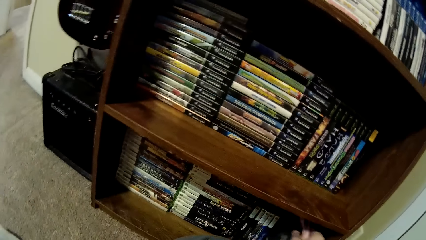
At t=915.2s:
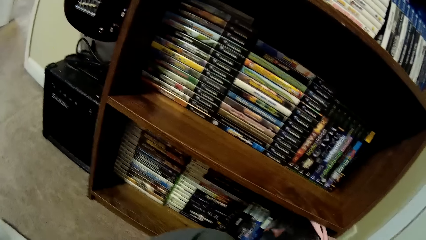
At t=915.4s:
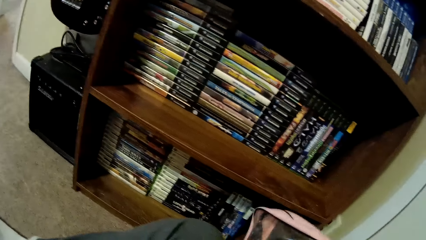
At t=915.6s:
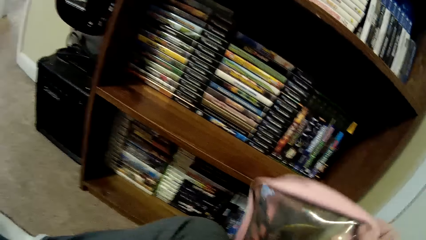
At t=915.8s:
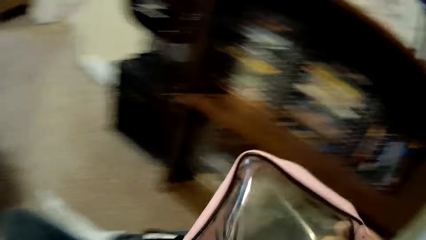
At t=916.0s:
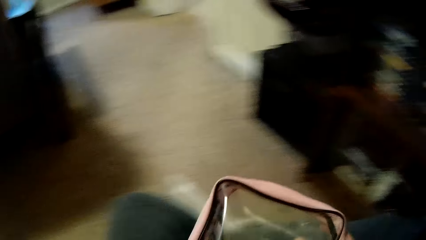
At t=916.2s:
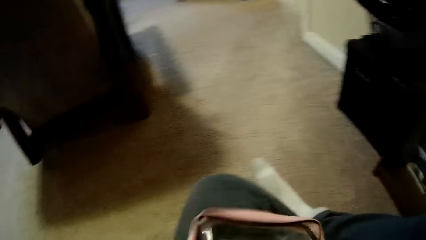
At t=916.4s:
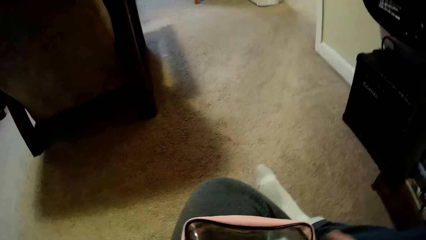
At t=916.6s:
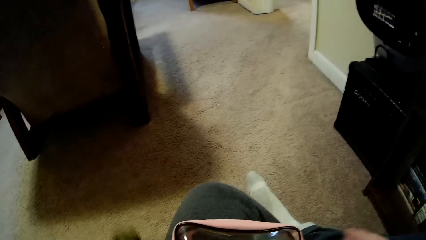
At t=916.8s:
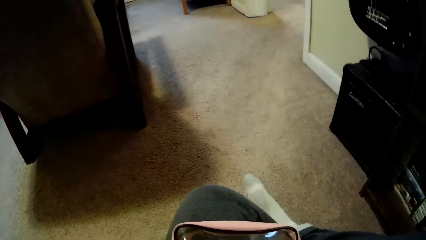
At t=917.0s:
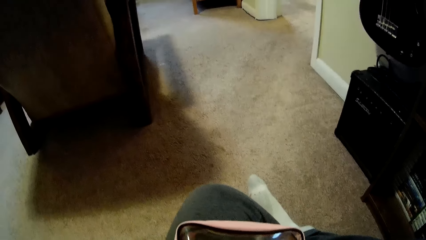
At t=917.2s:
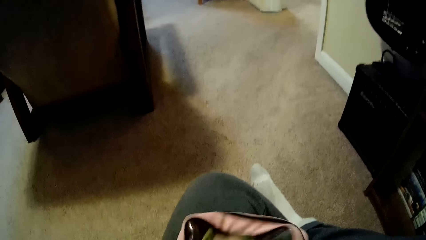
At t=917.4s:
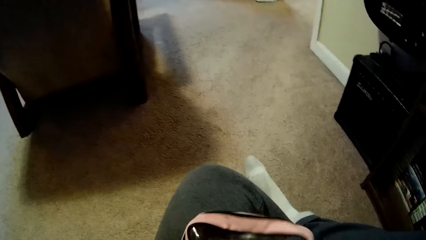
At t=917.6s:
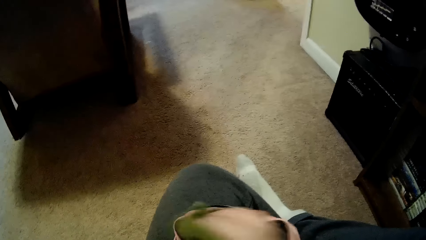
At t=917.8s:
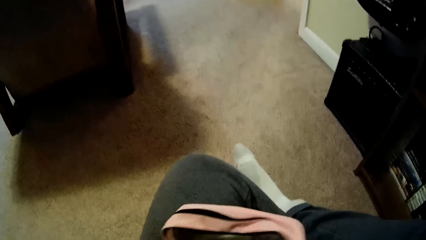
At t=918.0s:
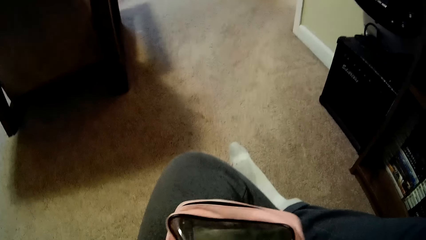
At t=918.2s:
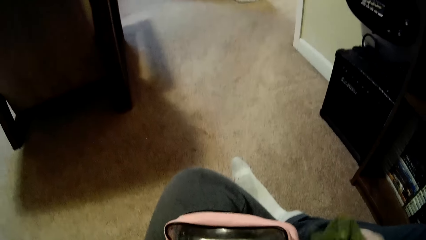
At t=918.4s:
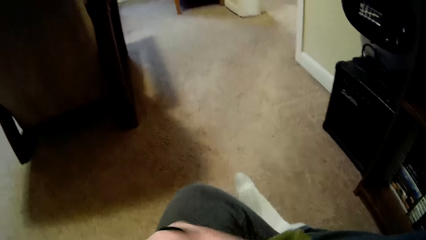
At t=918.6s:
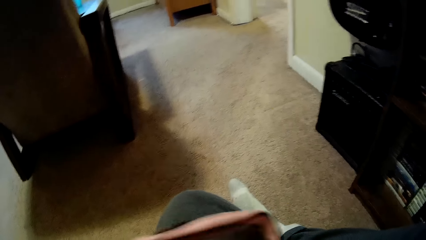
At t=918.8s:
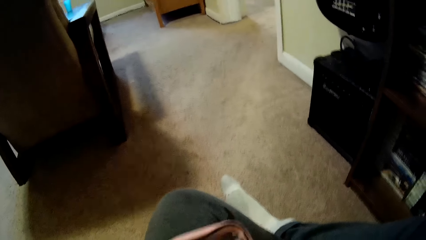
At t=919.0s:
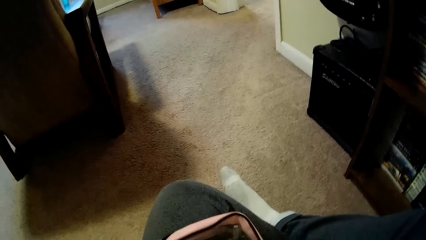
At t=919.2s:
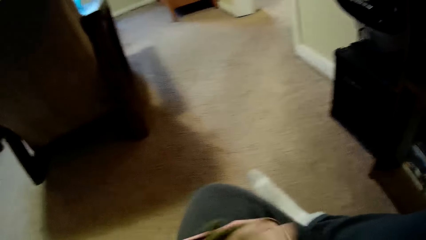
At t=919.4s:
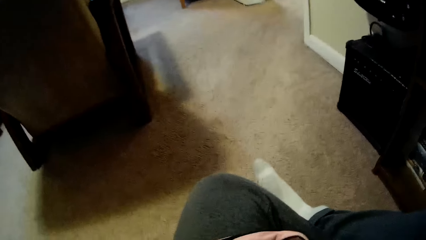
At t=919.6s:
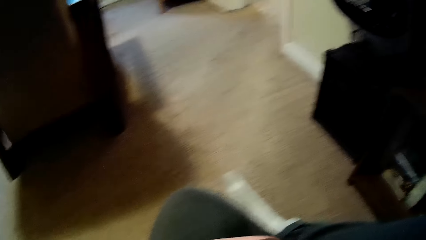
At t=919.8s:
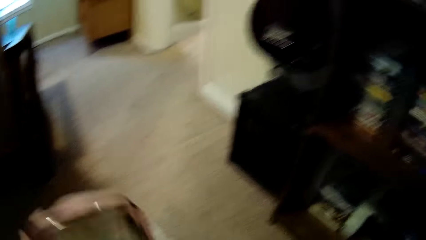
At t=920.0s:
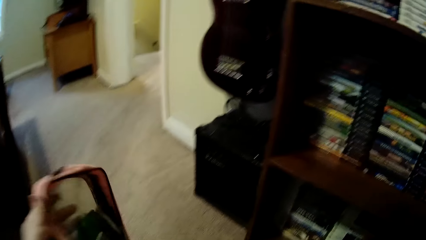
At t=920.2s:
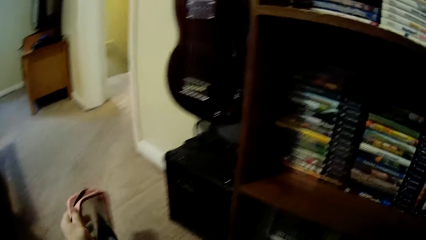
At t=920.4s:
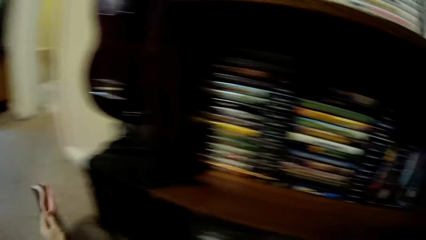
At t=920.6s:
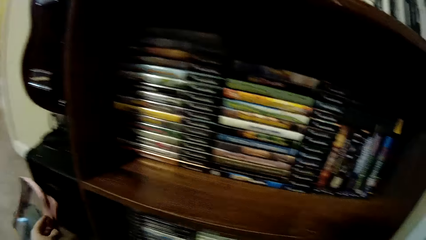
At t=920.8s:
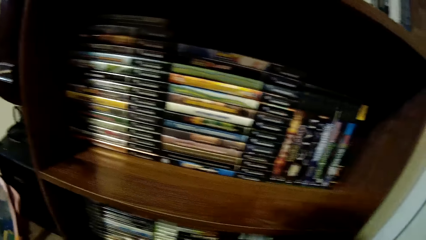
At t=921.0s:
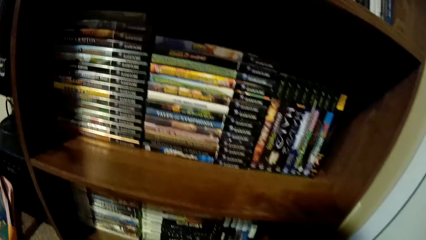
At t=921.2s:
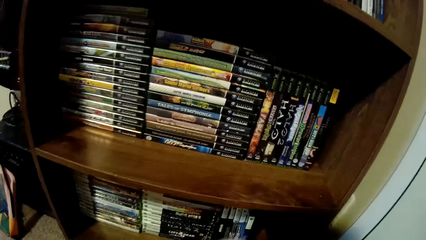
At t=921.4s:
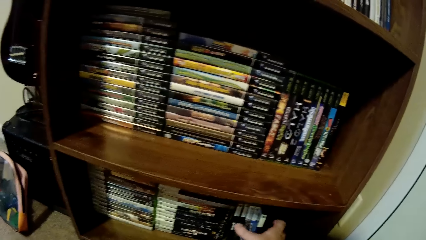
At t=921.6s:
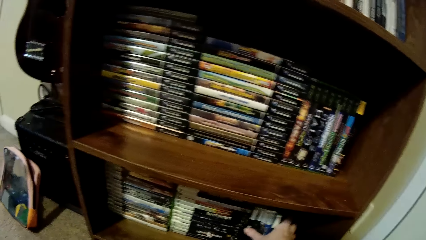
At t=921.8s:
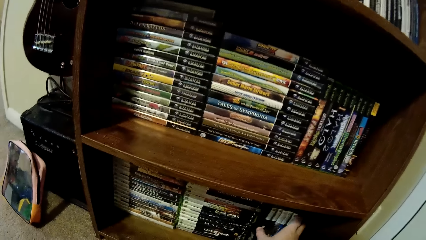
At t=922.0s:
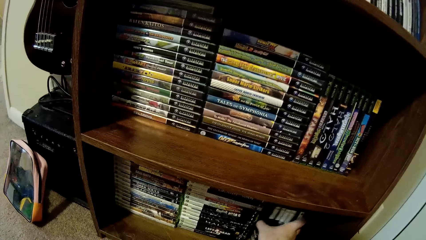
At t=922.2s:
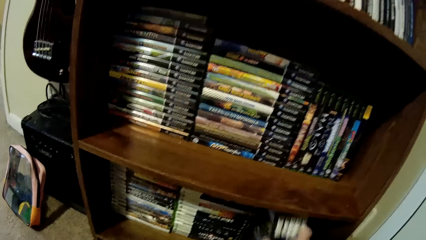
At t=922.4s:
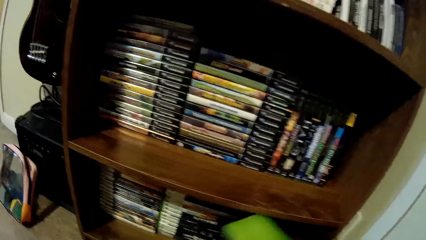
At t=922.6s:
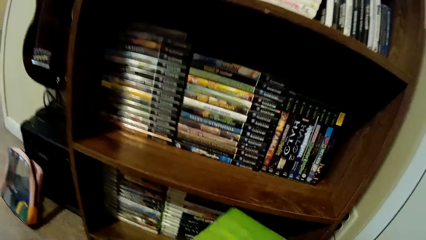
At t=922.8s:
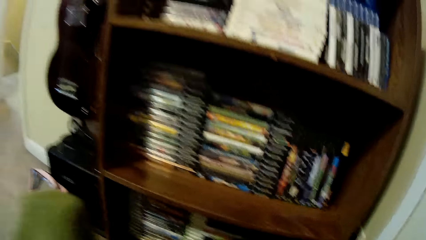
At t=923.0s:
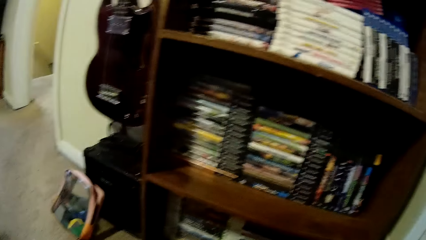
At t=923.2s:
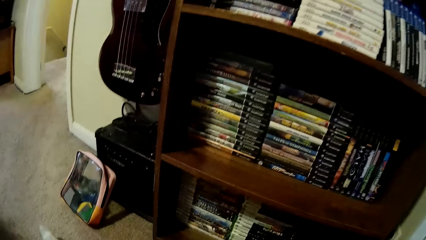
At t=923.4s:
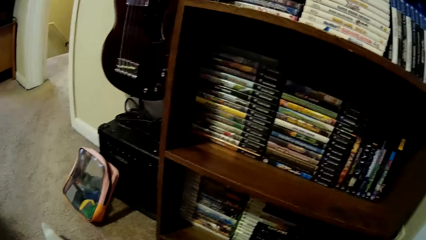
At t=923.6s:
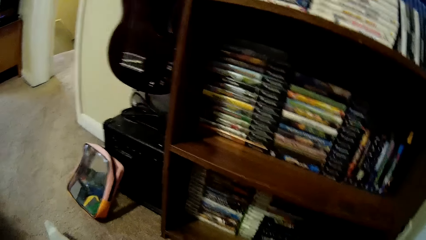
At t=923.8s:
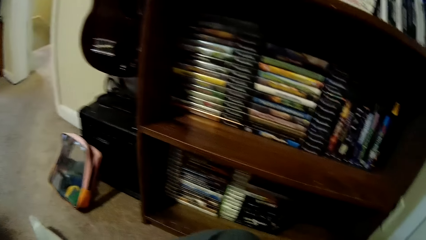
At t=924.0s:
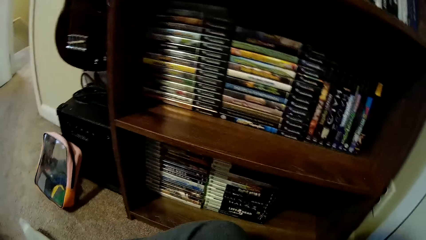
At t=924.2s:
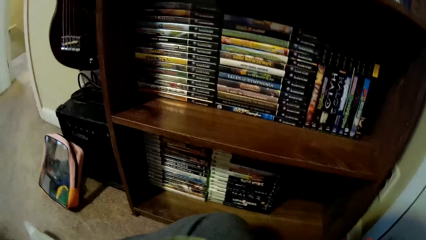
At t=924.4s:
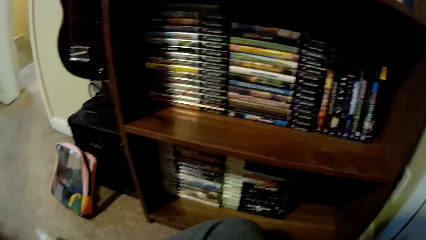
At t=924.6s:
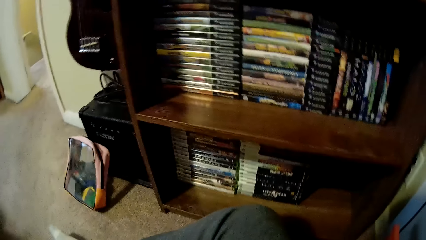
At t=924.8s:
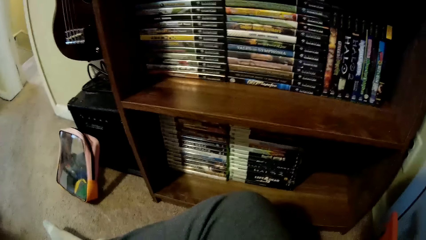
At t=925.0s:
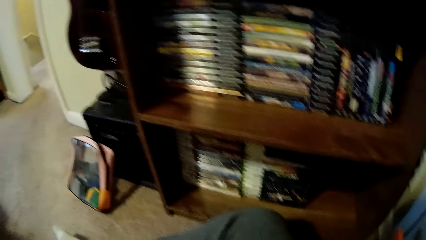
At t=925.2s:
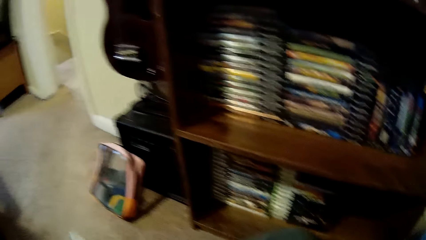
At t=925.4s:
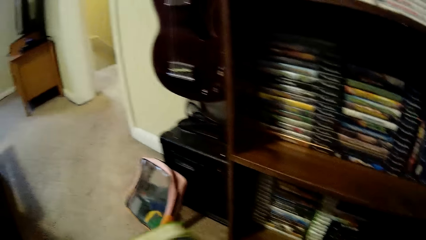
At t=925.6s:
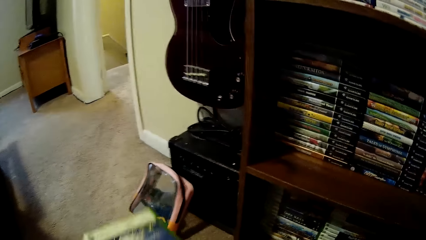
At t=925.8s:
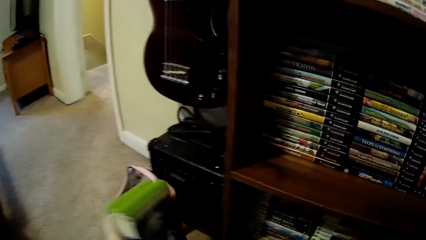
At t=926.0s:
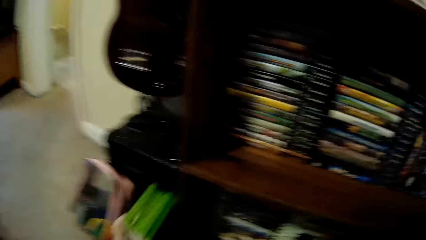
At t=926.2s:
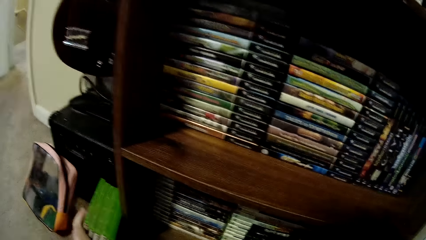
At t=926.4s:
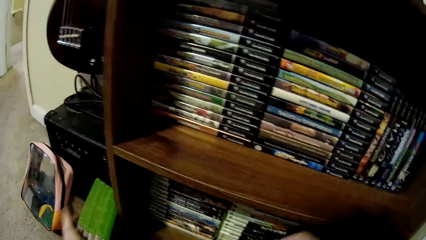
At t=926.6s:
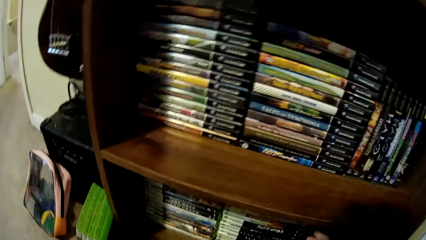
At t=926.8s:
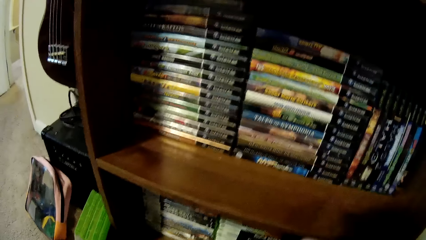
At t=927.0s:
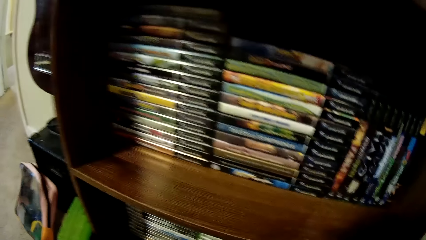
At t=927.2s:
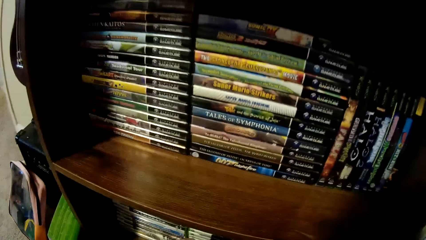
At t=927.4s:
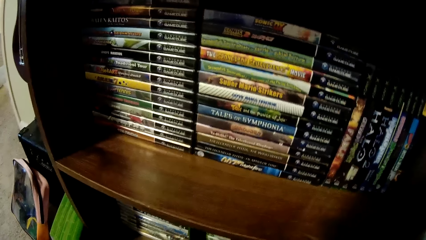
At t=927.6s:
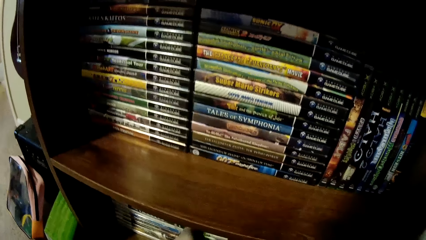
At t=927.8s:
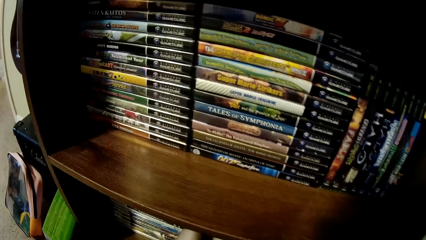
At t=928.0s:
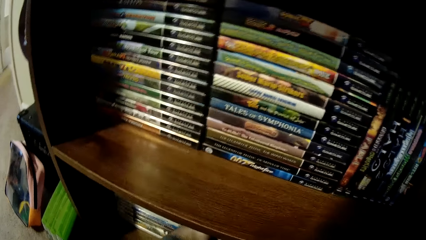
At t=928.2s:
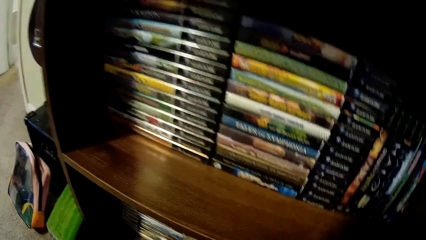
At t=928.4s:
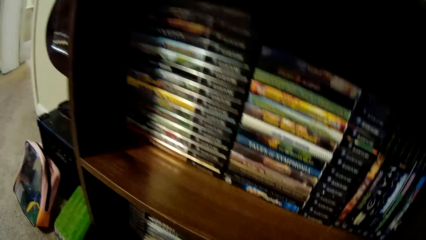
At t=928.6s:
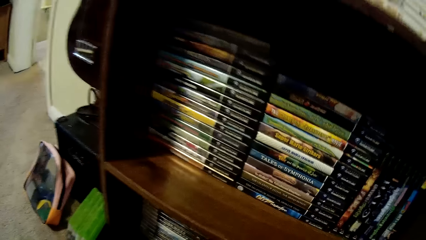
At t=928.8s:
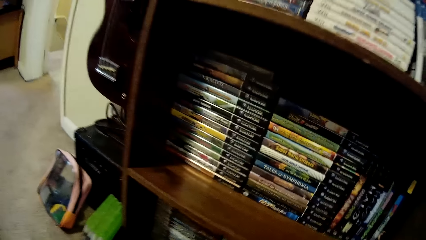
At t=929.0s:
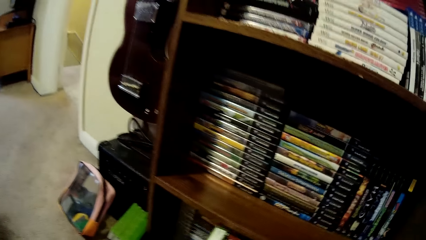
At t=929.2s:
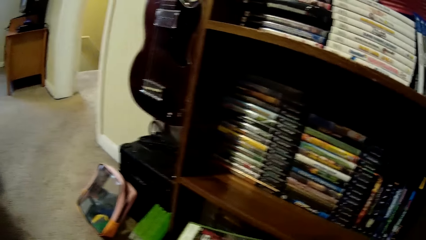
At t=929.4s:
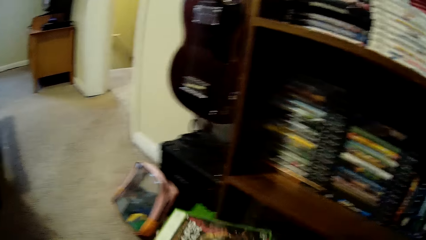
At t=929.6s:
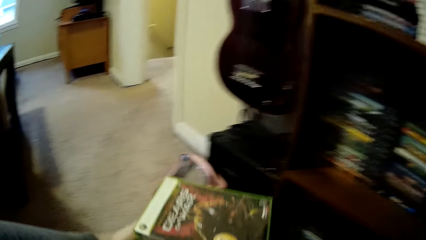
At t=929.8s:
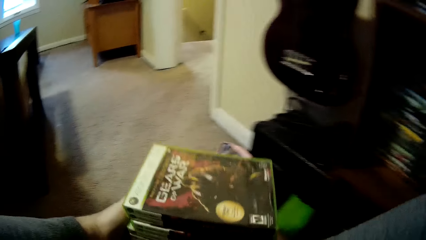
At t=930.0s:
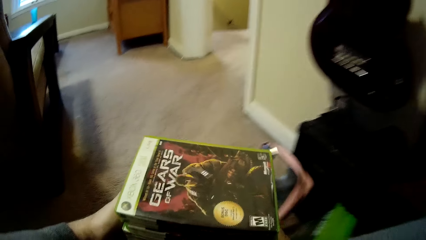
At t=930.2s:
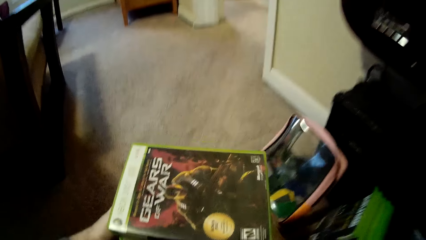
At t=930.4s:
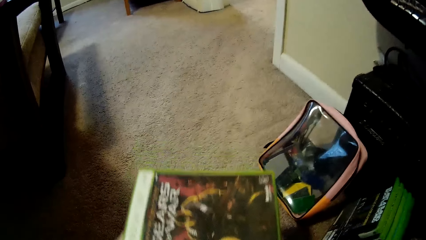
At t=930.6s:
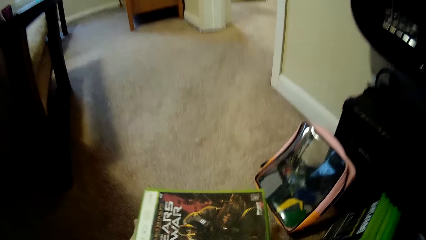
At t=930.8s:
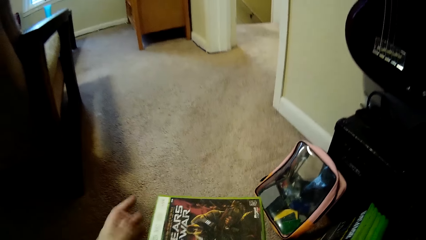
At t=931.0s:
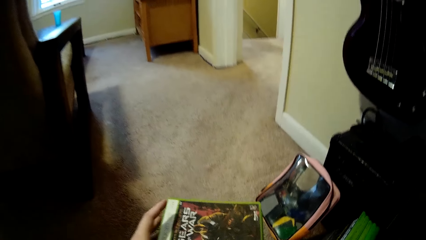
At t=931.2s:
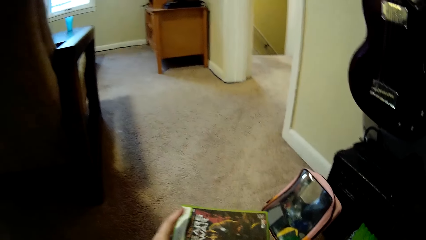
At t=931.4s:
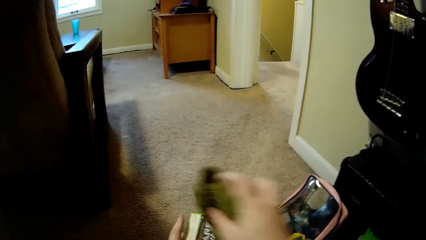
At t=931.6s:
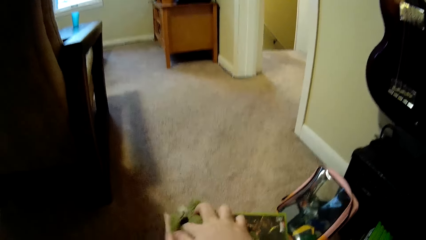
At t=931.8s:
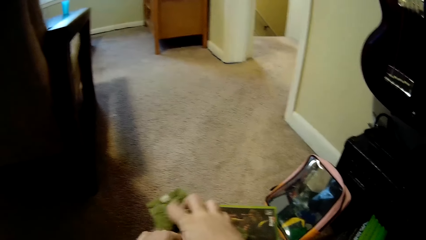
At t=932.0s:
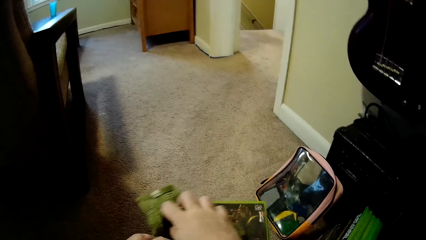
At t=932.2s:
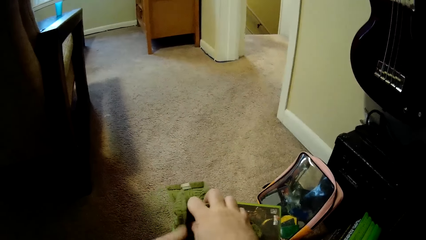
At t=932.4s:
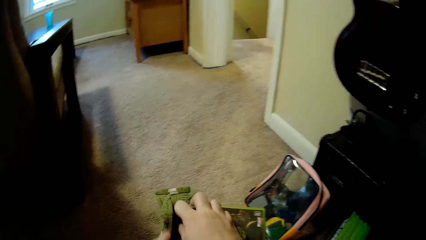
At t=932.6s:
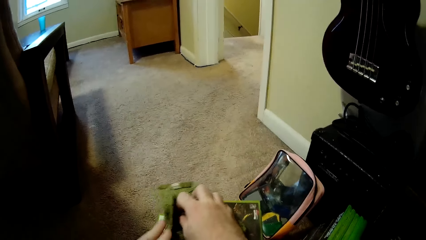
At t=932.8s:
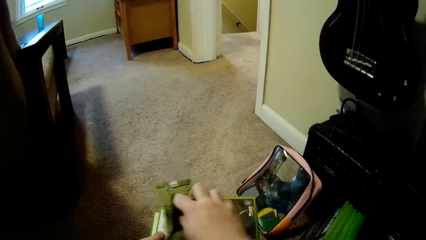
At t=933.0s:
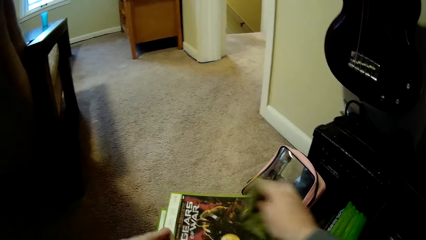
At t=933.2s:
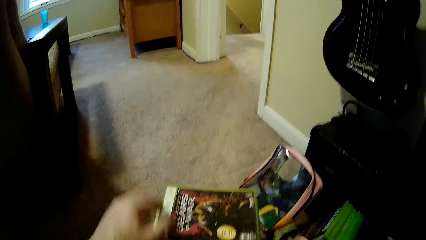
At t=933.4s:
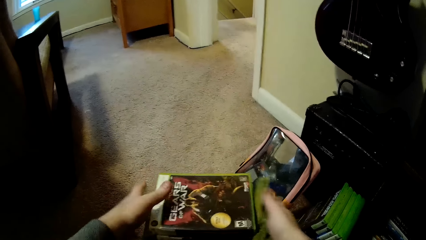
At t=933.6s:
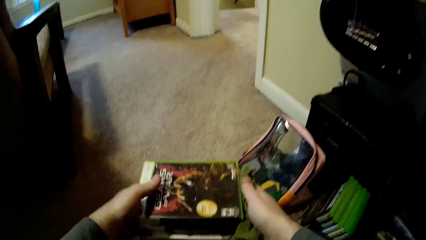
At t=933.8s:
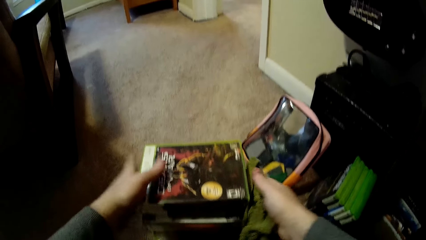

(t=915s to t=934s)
The camera wearer picks up a bag from a shelf. He puts the bag on his lap. He wipes the bag with a towel. He puts down the bag on the floor. He picks up video cassette storage box cases from the shelf. He wipes the video cassette box cases with the towel. He puts the video cassette box cases on the floor. He picks up the video cassette storage box cases from the shelf. He puts the video cassette box cases on the floor. He wipes the video cassette box cases with the towel.
